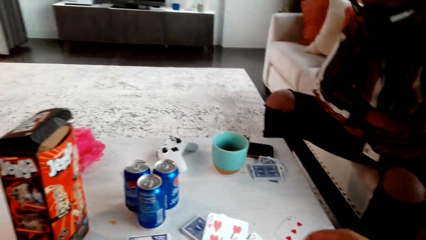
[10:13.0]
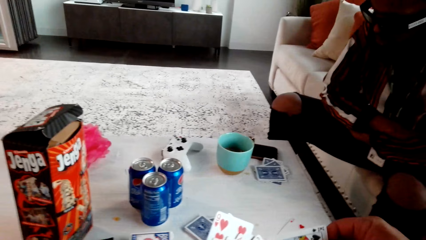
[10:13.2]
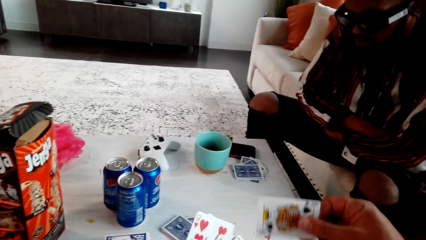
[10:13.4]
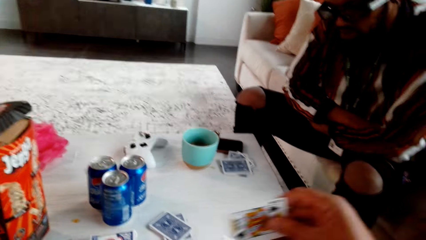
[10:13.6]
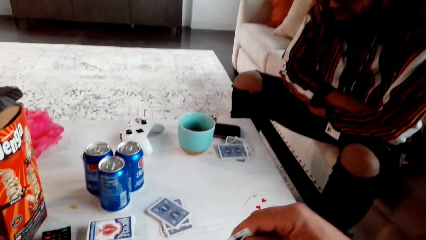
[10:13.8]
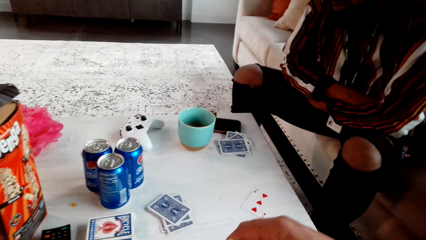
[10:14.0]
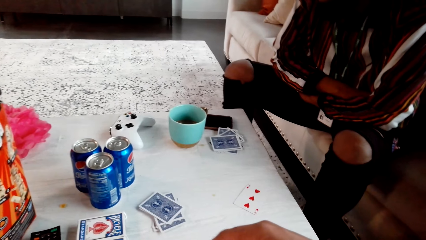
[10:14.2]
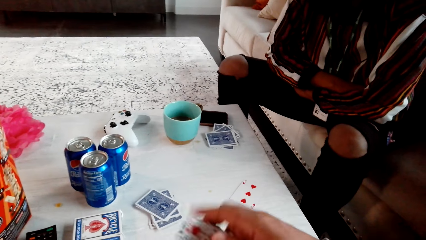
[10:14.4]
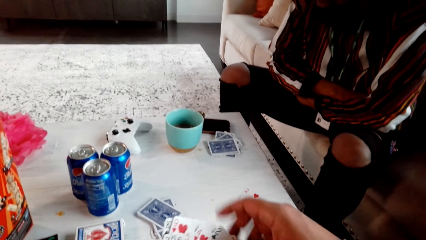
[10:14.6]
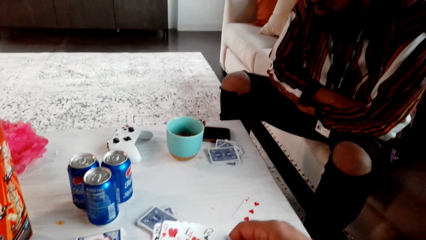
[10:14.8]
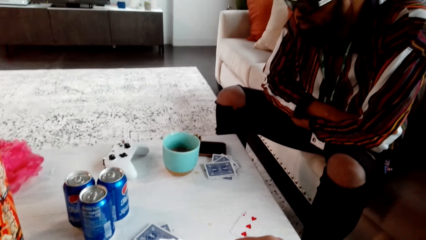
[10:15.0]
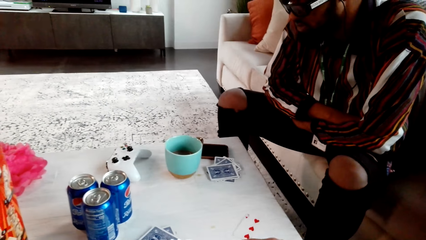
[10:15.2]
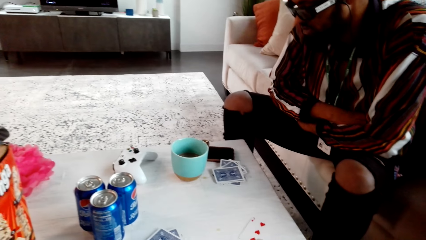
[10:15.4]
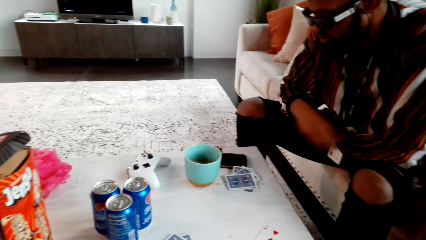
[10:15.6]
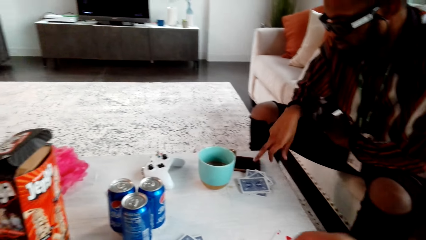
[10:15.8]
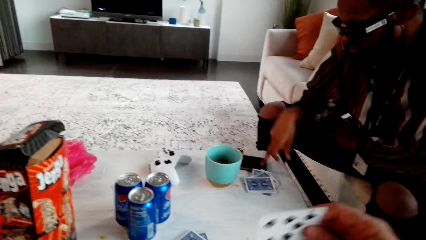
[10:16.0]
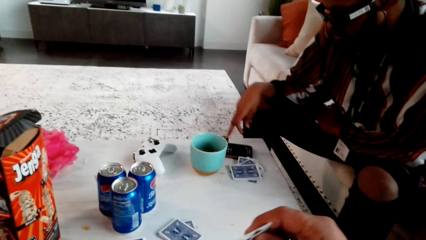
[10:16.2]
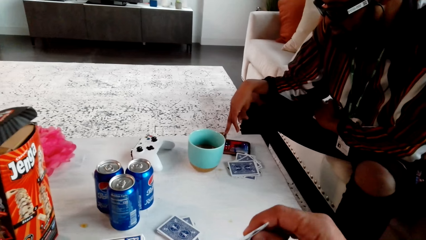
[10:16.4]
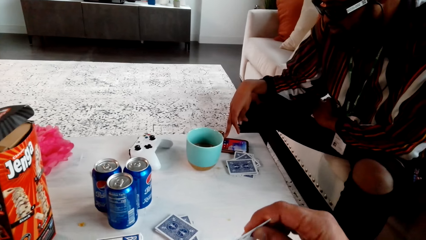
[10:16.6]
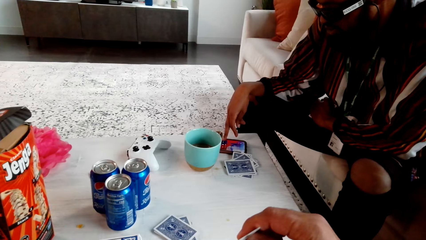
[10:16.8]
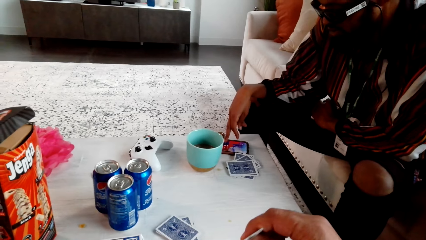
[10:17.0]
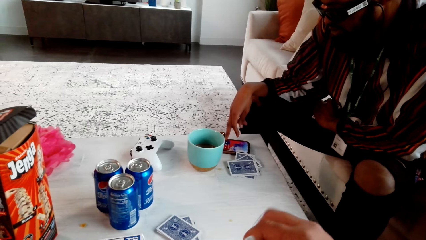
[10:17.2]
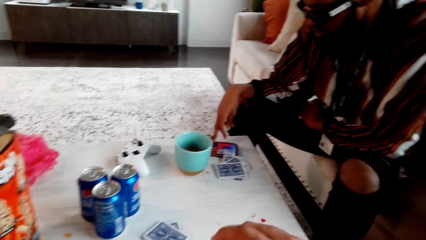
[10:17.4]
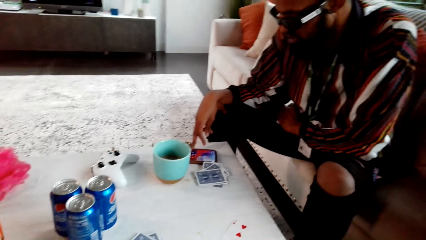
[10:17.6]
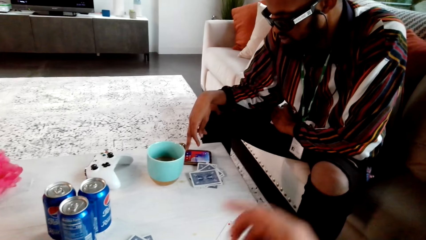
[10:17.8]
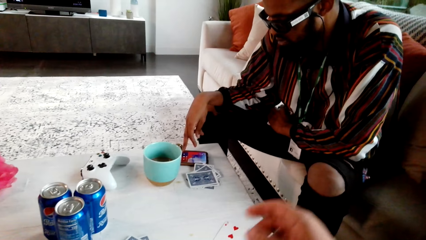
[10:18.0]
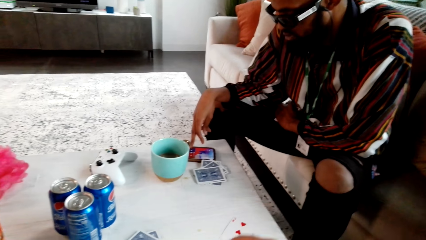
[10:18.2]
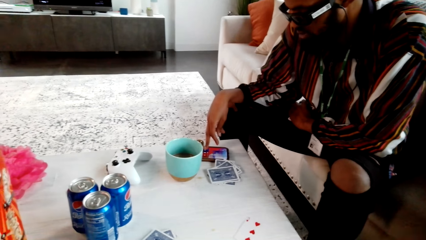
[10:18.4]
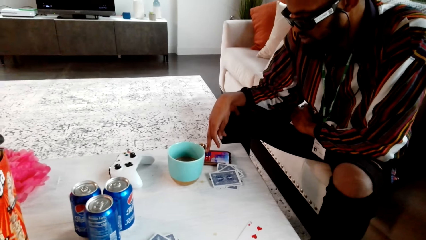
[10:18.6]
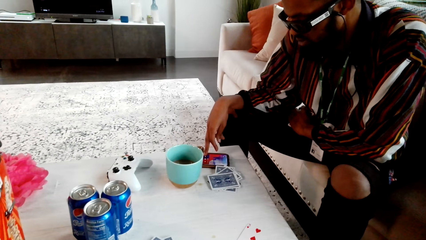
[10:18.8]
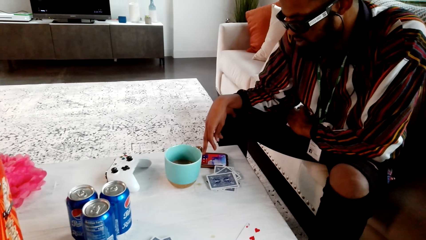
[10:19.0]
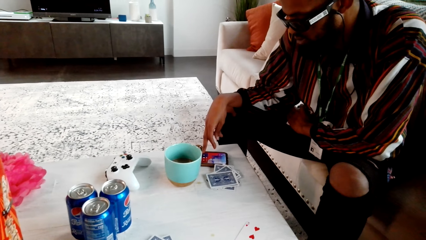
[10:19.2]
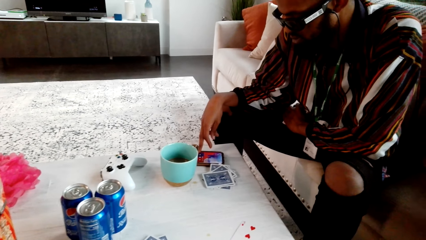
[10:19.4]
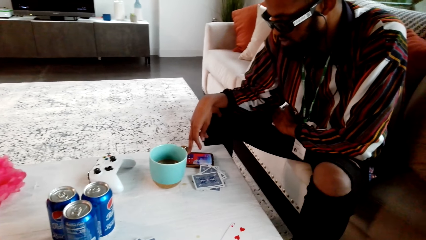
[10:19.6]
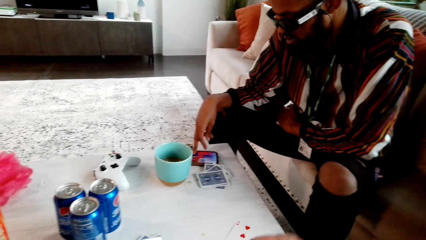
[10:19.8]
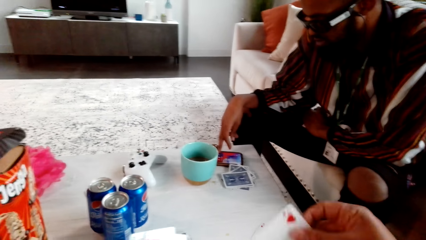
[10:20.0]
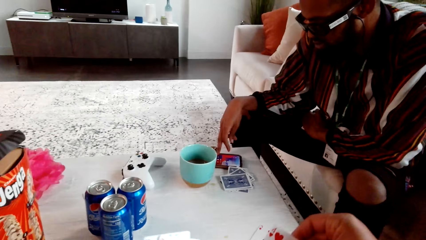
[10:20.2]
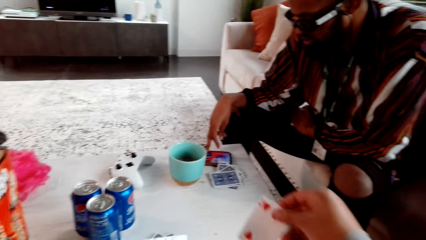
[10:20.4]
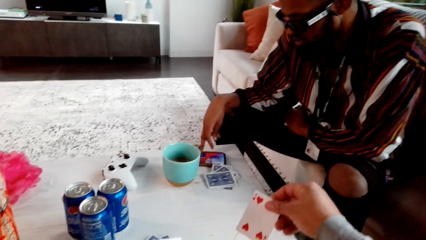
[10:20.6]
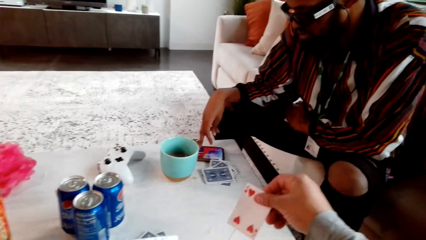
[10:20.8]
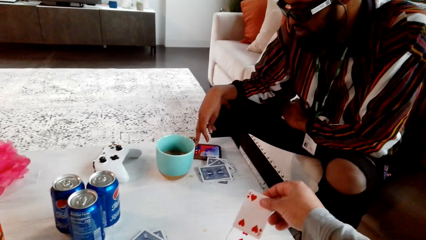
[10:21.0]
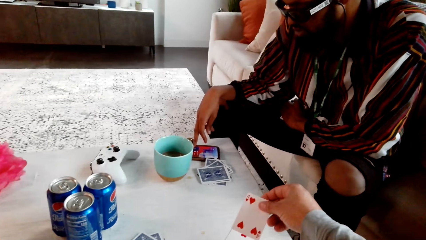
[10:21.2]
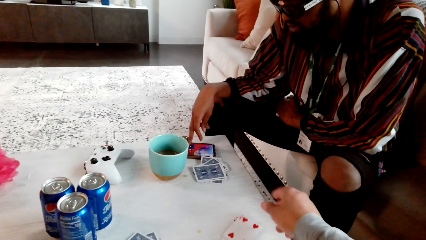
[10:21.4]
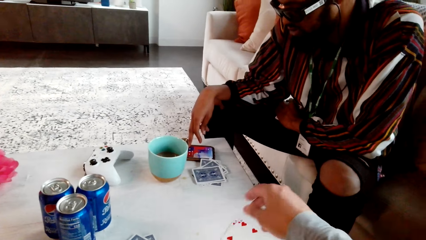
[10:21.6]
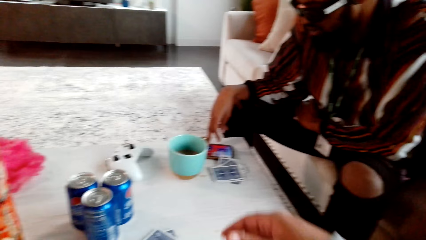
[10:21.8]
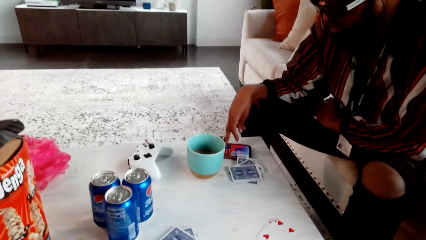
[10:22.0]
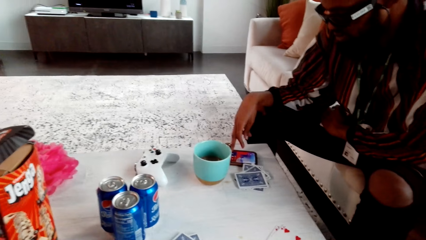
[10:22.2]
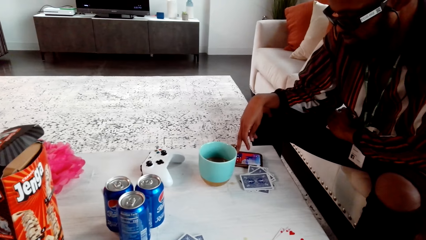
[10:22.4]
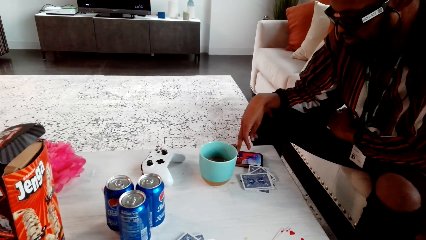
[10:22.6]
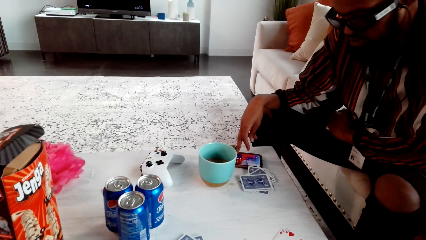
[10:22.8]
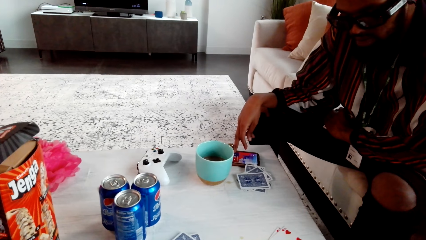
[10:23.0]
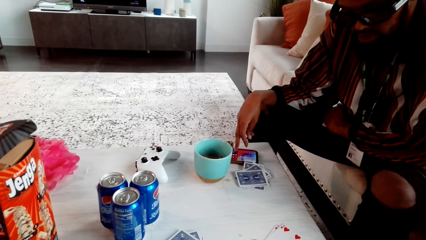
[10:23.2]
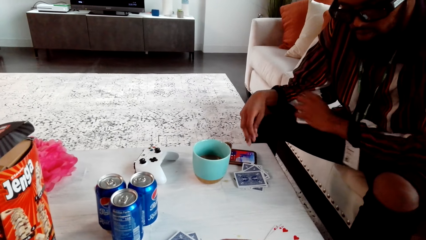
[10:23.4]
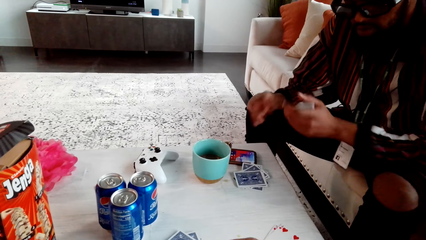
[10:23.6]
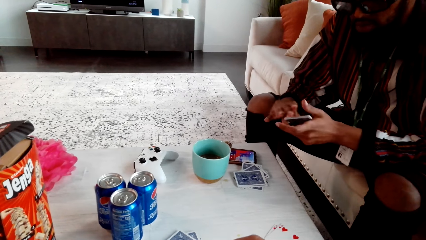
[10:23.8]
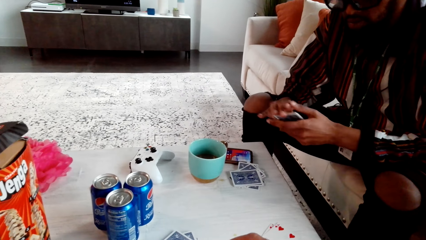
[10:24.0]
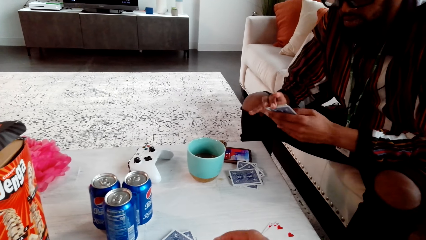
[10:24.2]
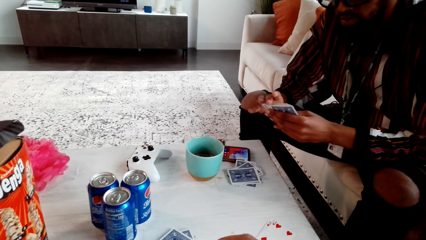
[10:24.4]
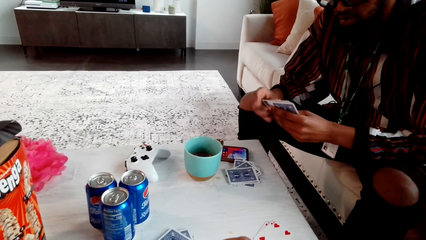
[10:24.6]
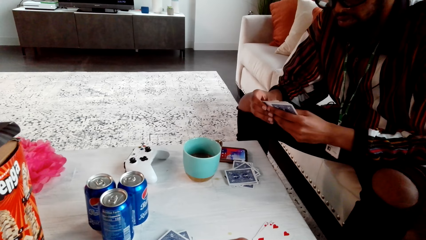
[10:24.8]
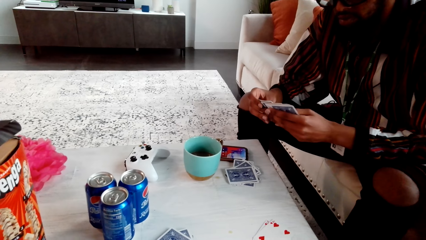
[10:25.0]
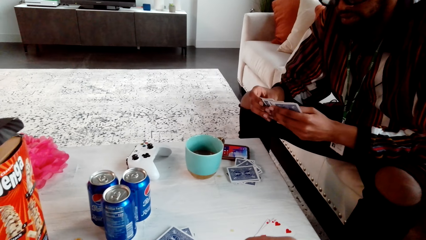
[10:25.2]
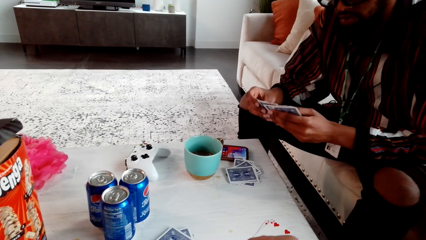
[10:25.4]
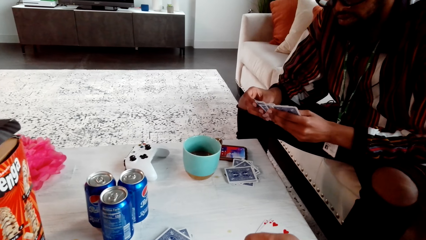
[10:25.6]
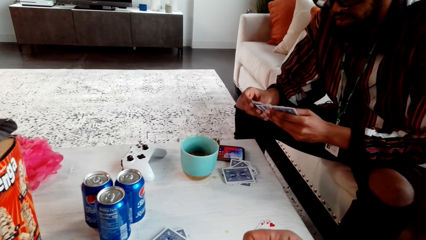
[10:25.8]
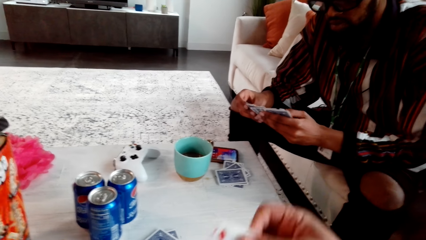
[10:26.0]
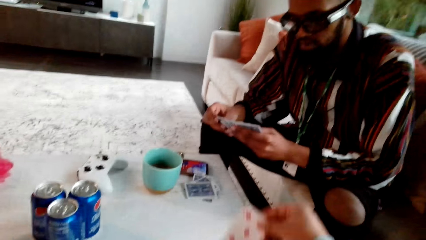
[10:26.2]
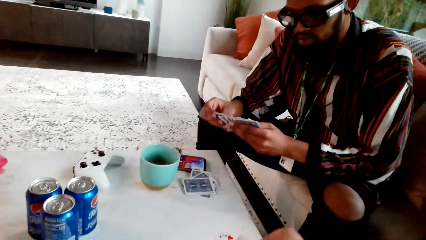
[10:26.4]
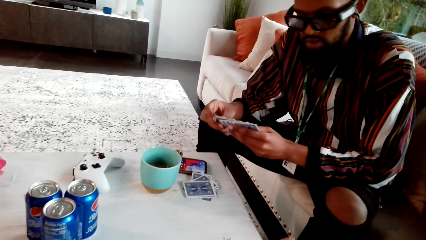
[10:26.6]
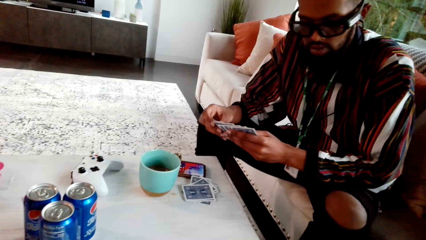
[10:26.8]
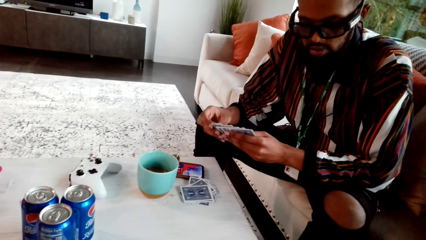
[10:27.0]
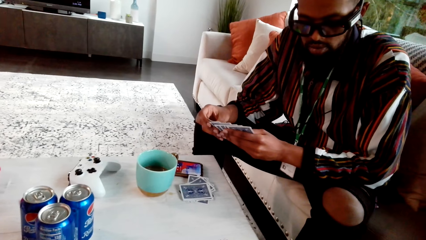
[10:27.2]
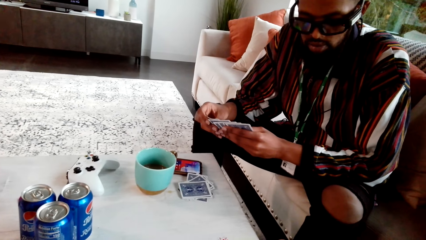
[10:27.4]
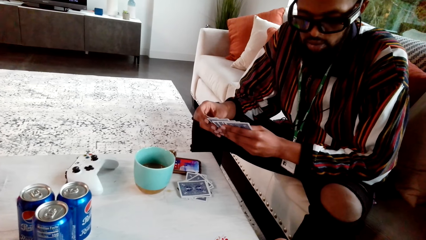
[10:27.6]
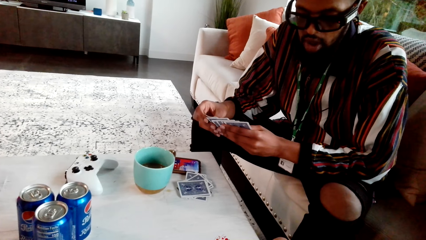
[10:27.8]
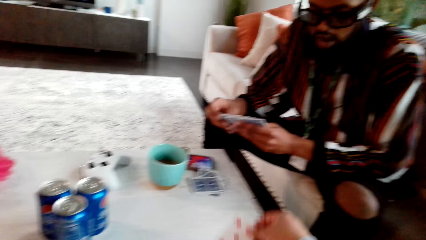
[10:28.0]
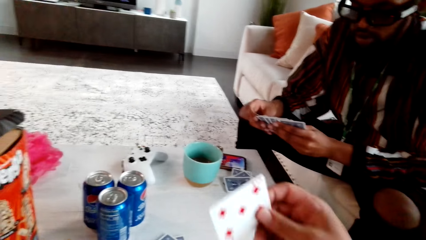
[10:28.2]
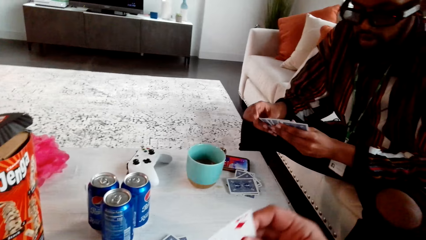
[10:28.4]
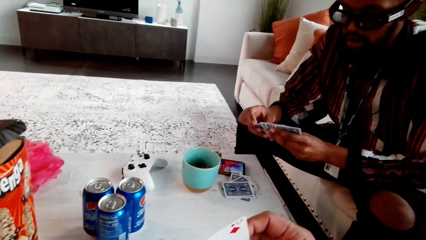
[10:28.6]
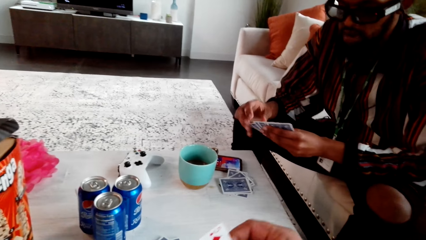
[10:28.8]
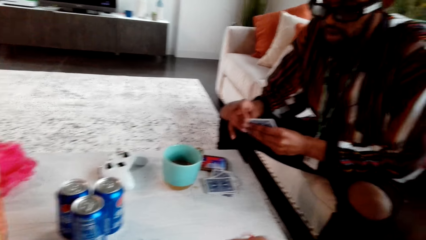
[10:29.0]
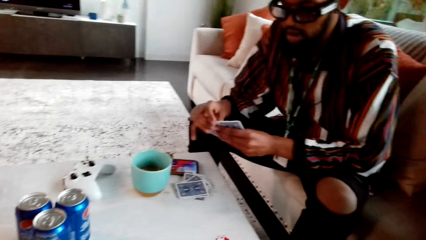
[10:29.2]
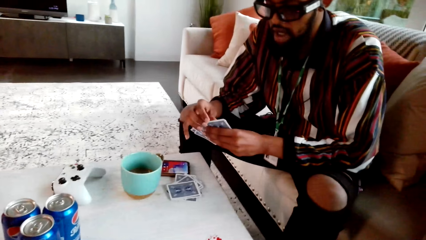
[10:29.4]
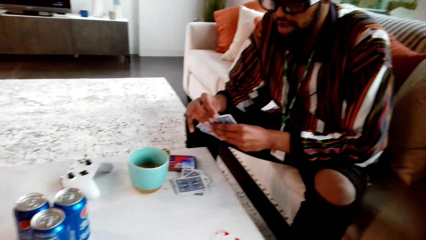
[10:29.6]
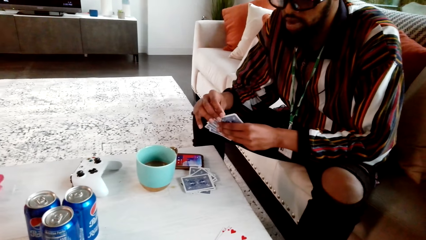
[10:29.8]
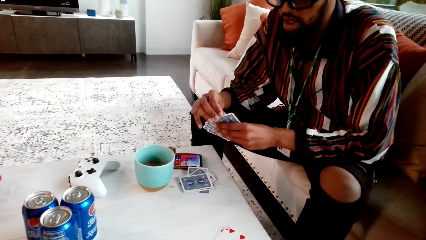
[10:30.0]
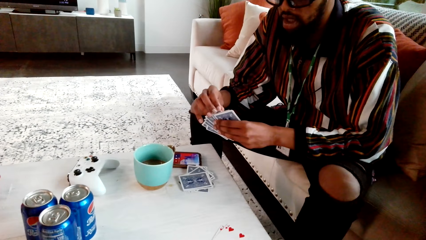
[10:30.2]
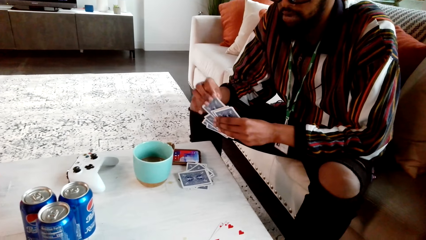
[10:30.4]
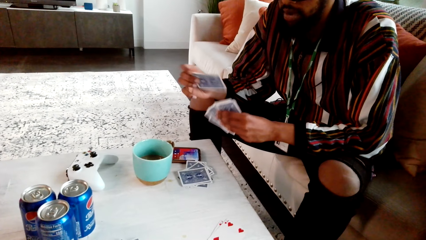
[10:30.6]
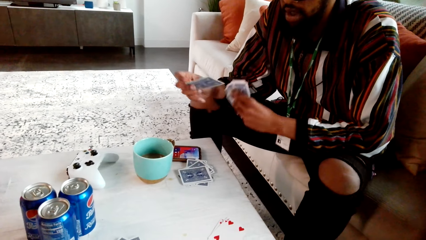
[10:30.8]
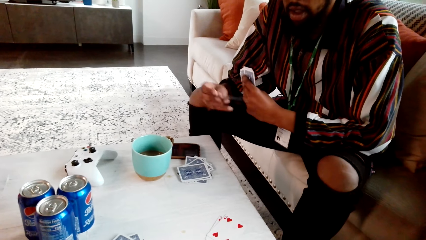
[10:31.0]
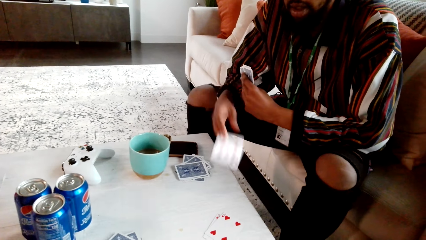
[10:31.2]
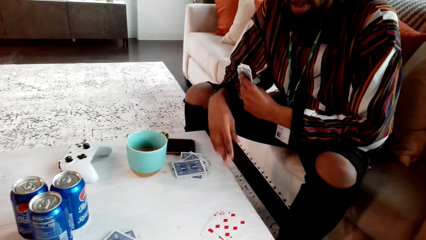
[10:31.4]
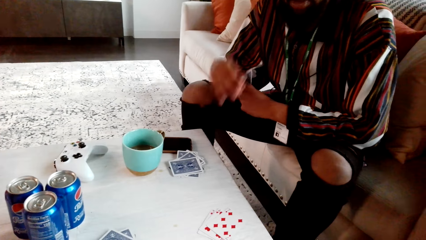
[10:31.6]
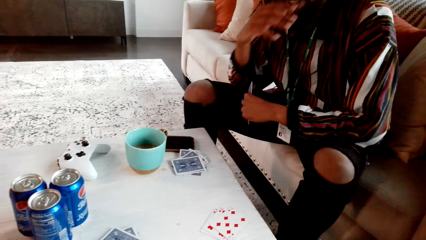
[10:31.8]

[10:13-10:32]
The camera wearer puts playing cards on the table. A man operates a cellphone. The camera wearer holds a playing card with the right hand. They drop the playing card on the table. The man checks the card, holds playing cards with the right hand and spreads the playing cards. The camera wearer picks up a playing card and holds the card. The man talks to the camera wearer. The camera wearer picks up a playing card. The man picks up a playing card and drops the playing card on the table.
